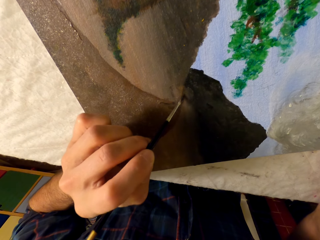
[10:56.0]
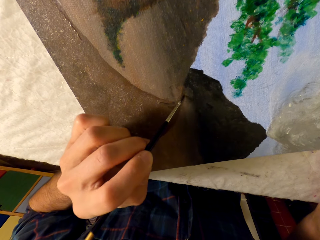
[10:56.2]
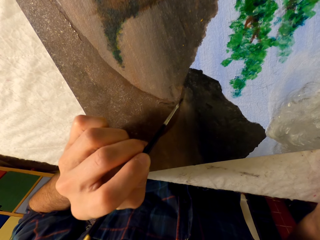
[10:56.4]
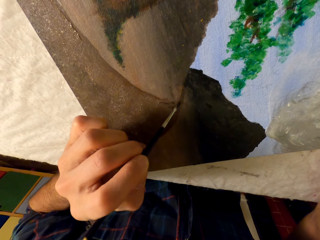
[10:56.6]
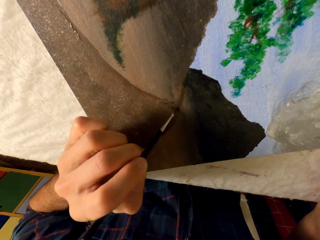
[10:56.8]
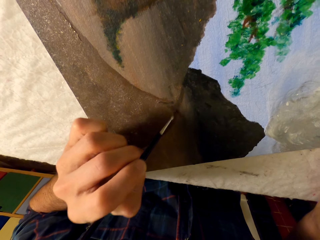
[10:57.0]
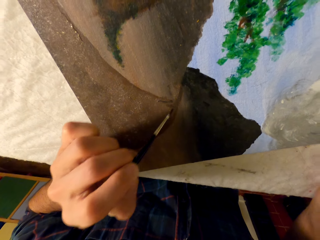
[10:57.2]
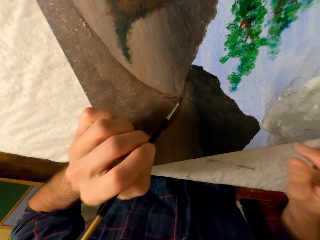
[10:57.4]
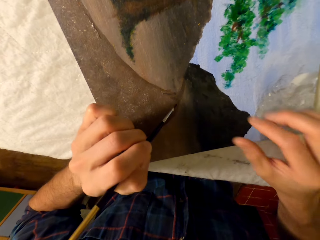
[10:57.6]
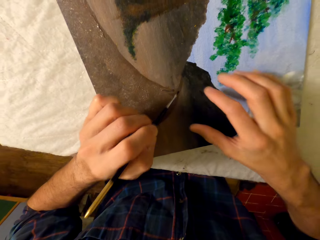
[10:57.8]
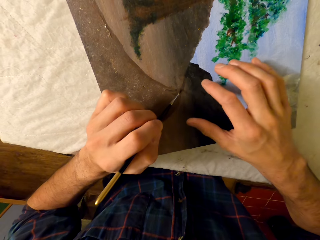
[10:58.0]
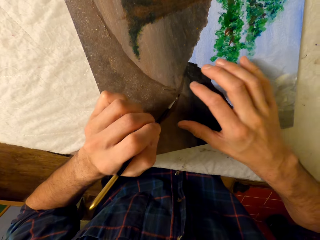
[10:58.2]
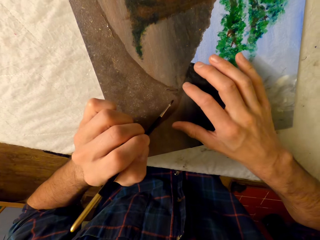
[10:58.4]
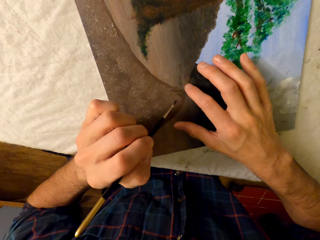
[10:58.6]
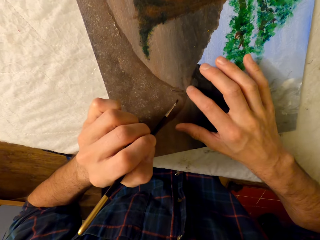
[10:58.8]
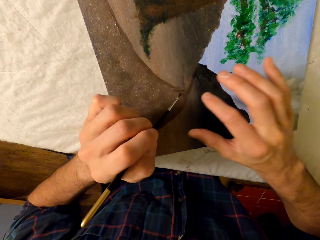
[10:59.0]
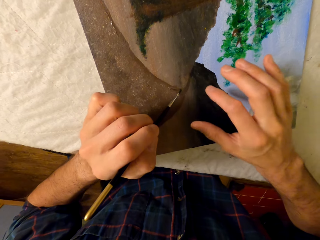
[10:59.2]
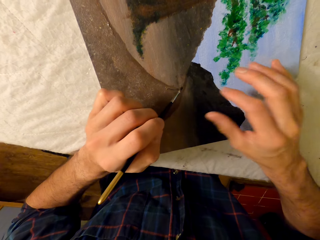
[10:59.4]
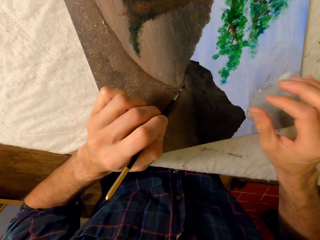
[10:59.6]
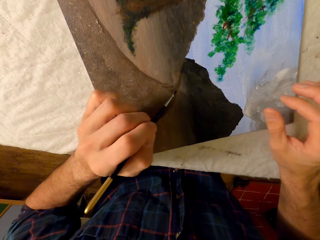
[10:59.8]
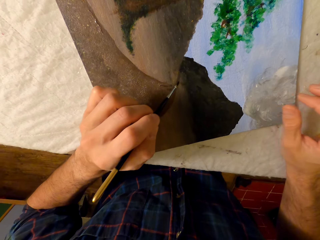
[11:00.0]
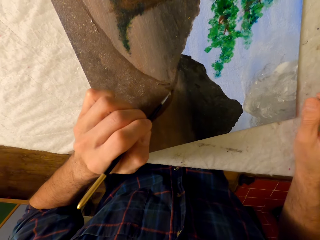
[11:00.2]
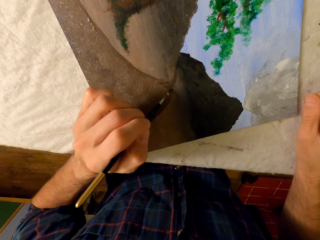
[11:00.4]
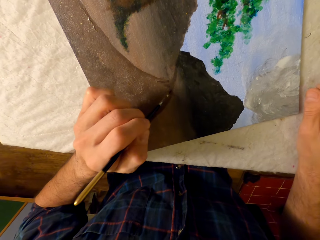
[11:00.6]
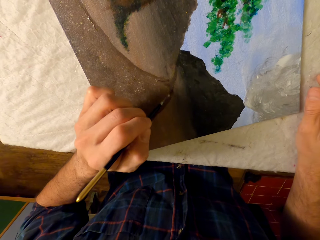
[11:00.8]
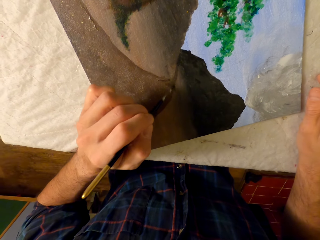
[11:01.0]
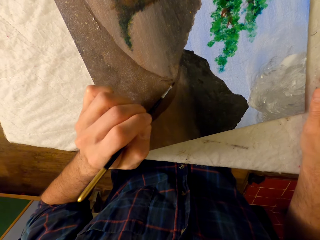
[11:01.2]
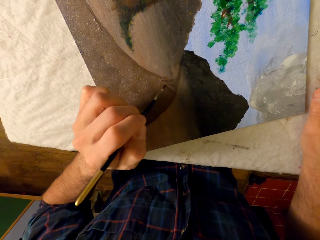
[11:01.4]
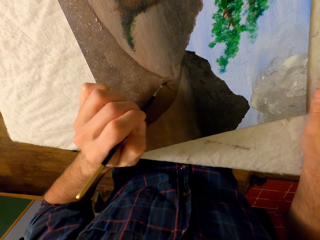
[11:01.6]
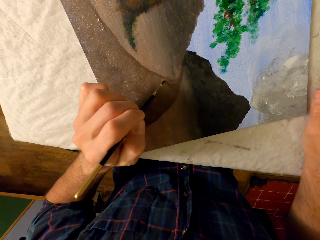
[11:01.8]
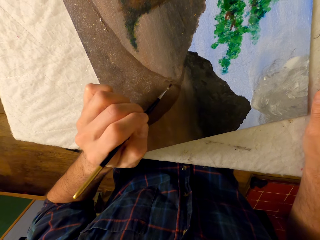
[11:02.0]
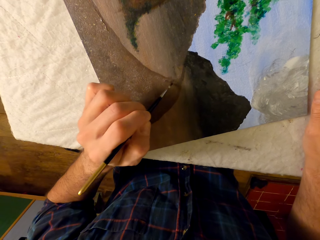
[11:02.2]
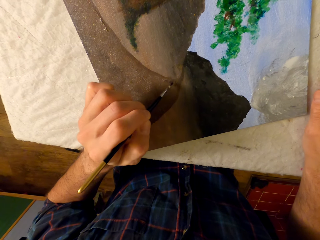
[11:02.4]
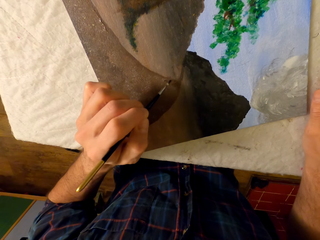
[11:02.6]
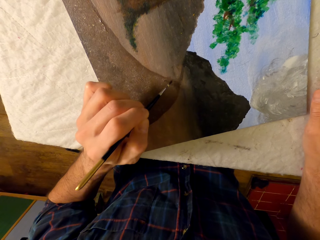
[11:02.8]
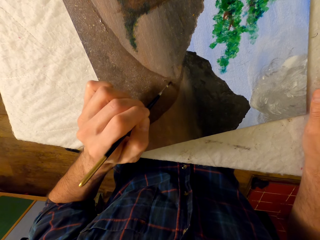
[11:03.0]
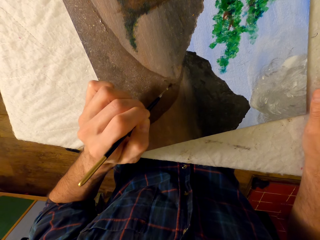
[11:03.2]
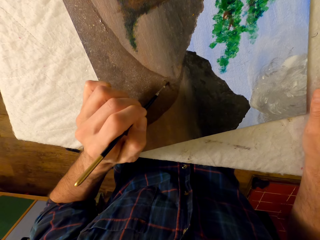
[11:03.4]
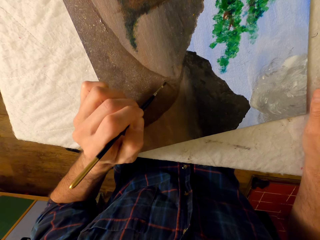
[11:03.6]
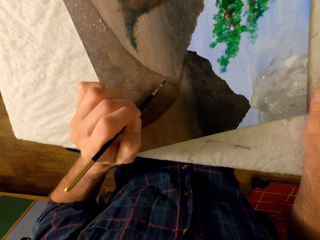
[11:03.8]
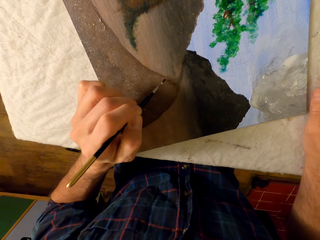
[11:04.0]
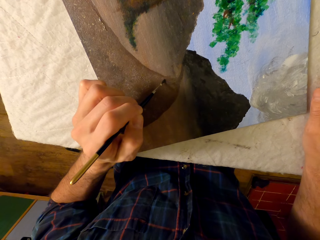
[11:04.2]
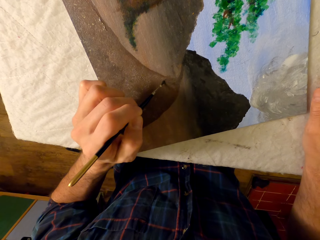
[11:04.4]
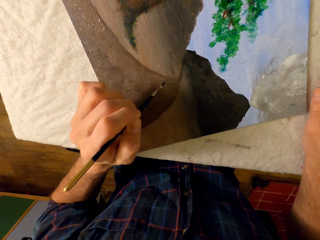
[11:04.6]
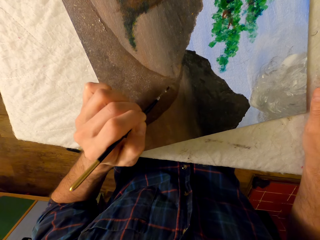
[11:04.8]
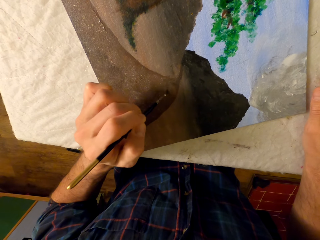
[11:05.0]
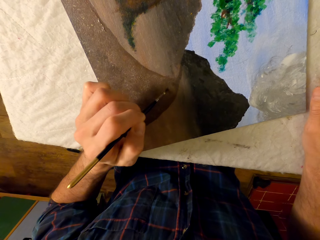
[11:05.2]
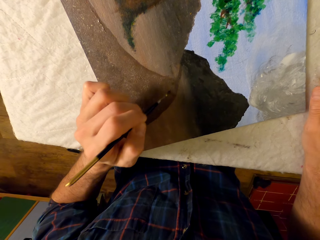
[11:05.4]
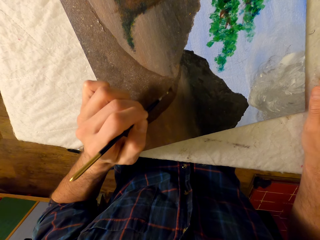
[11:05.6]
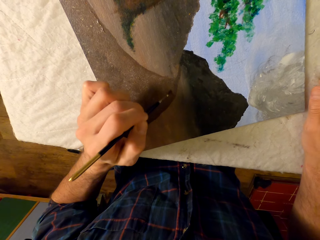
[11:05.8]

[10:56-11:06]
The camera wearer wipes some paint from the painting using his right hand. He paints the painting.

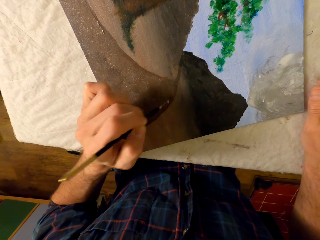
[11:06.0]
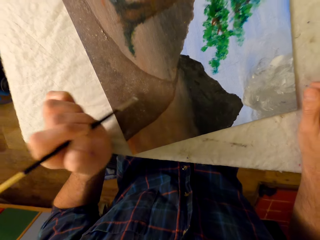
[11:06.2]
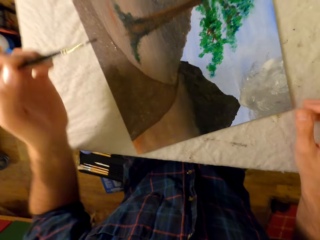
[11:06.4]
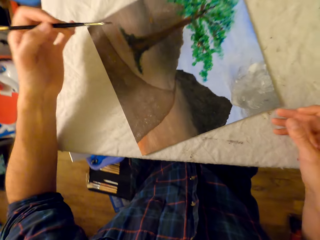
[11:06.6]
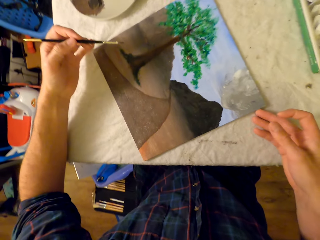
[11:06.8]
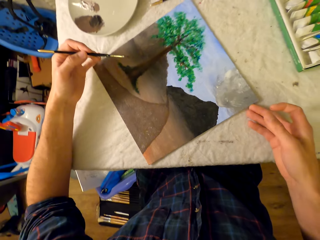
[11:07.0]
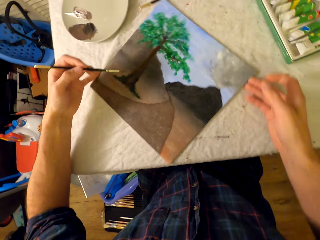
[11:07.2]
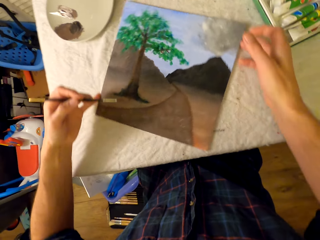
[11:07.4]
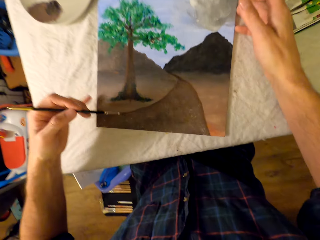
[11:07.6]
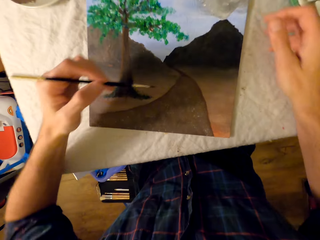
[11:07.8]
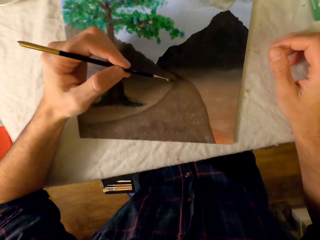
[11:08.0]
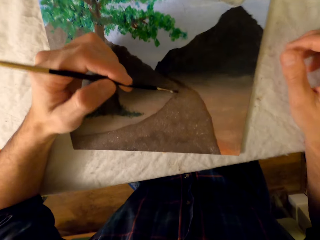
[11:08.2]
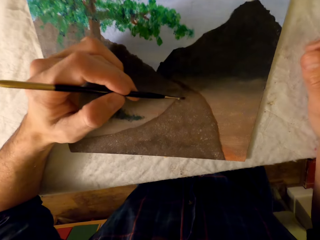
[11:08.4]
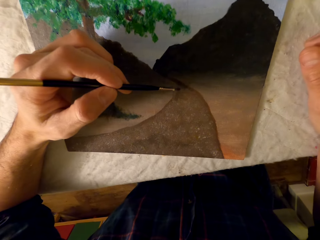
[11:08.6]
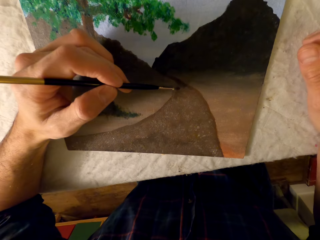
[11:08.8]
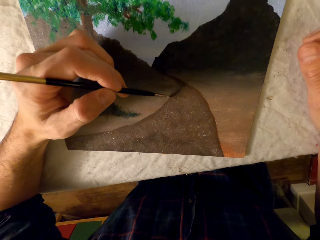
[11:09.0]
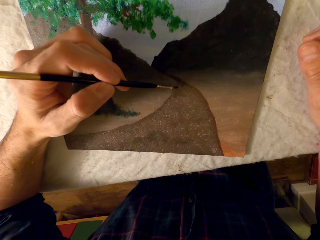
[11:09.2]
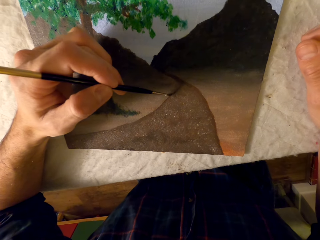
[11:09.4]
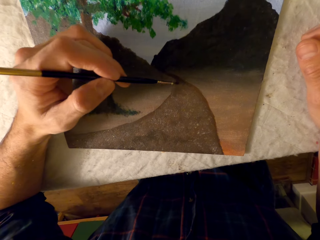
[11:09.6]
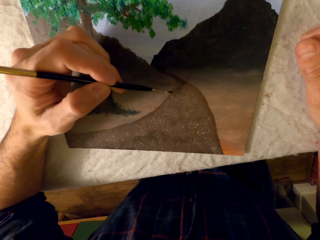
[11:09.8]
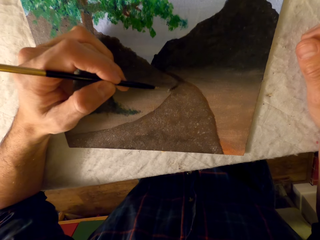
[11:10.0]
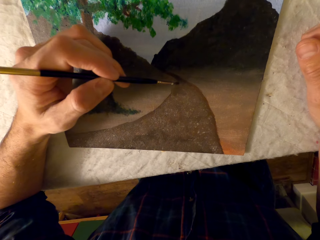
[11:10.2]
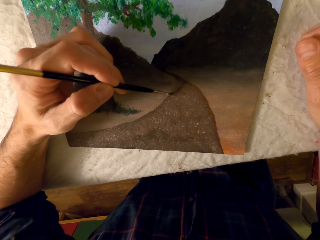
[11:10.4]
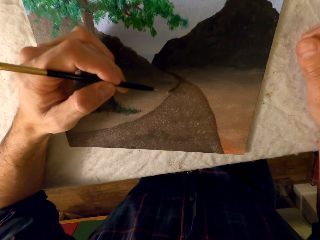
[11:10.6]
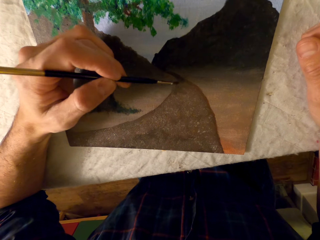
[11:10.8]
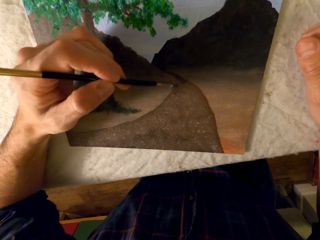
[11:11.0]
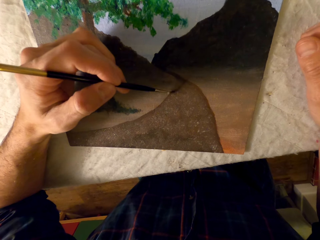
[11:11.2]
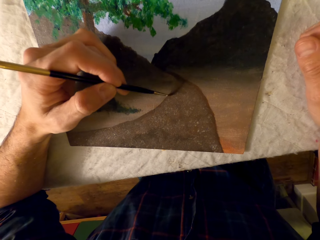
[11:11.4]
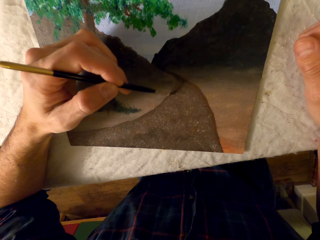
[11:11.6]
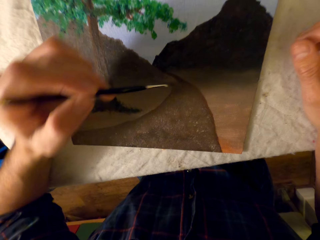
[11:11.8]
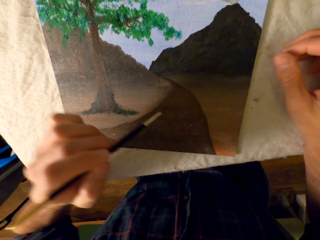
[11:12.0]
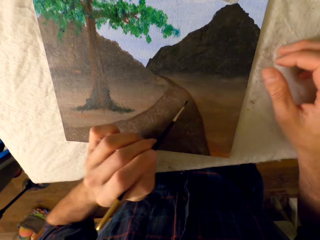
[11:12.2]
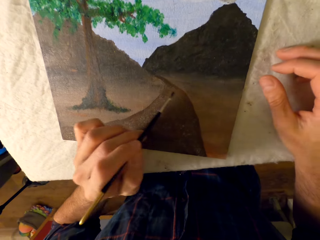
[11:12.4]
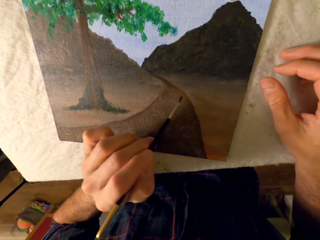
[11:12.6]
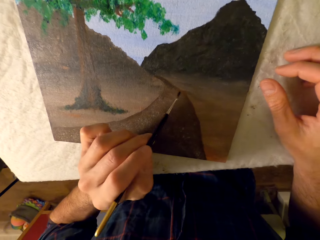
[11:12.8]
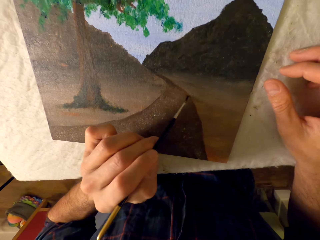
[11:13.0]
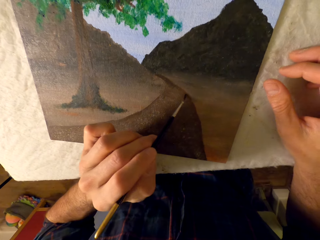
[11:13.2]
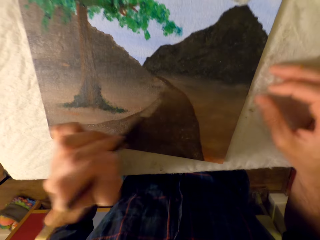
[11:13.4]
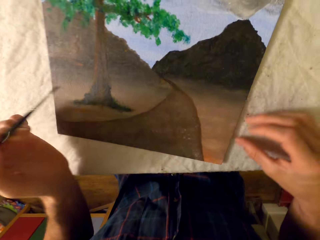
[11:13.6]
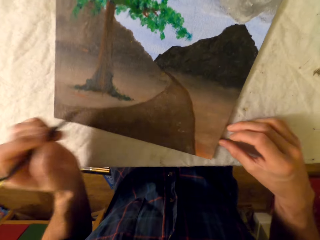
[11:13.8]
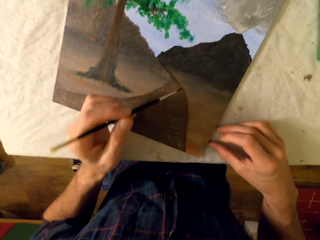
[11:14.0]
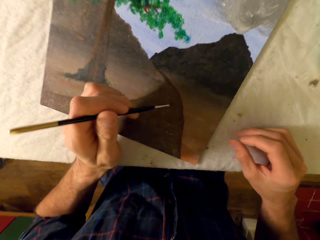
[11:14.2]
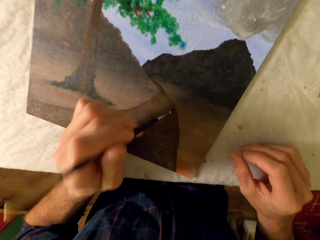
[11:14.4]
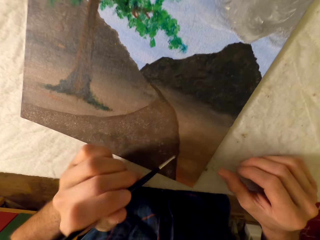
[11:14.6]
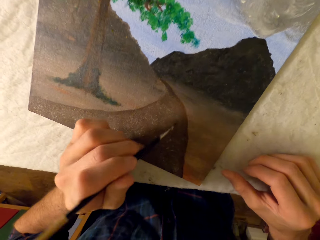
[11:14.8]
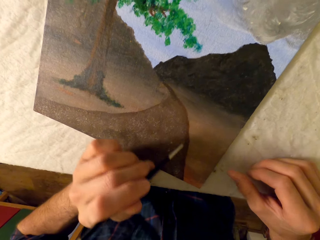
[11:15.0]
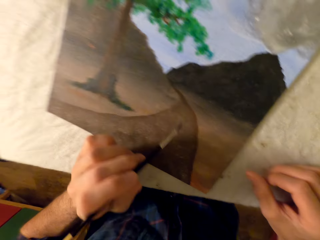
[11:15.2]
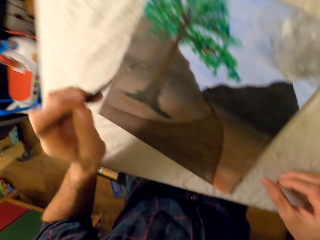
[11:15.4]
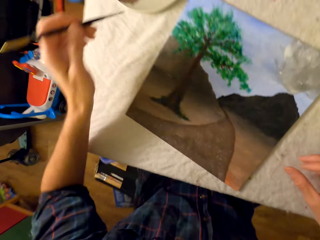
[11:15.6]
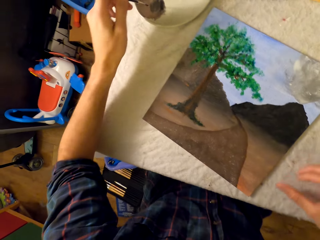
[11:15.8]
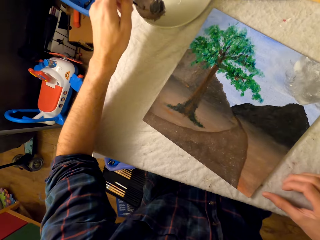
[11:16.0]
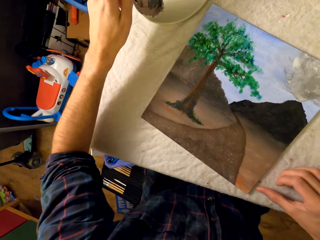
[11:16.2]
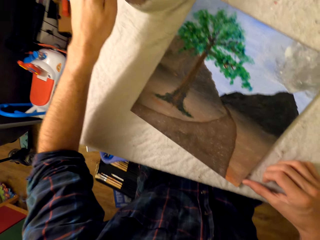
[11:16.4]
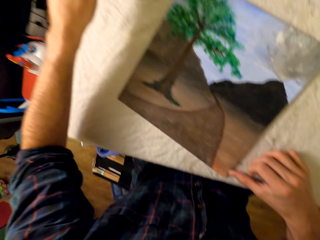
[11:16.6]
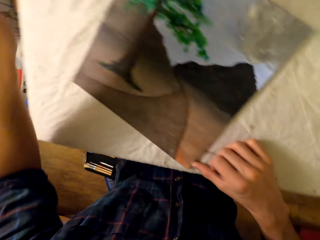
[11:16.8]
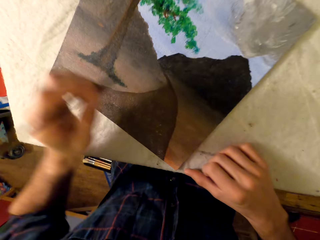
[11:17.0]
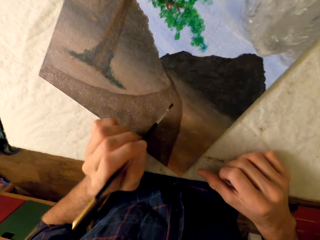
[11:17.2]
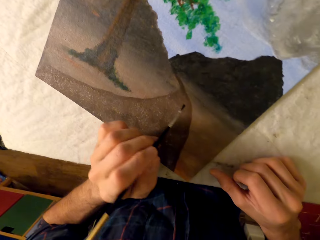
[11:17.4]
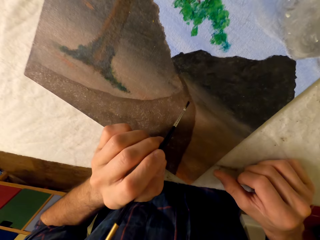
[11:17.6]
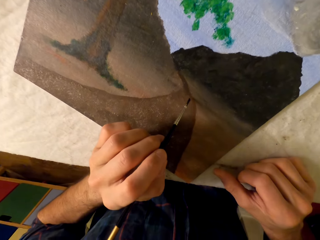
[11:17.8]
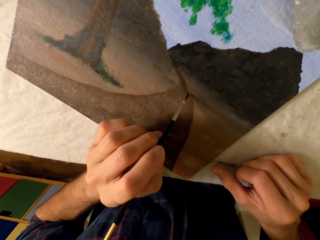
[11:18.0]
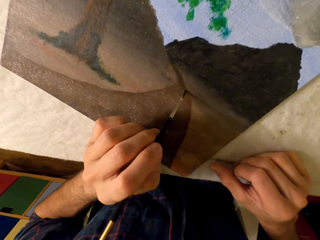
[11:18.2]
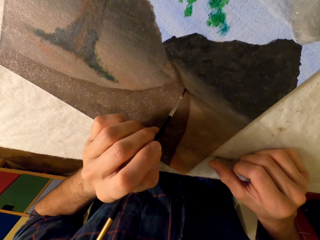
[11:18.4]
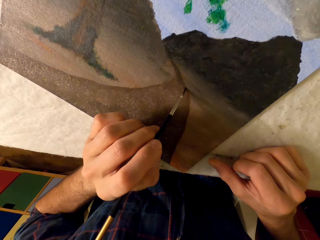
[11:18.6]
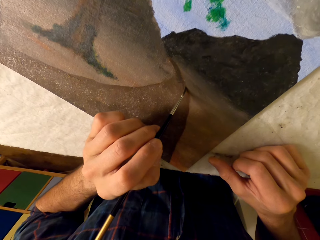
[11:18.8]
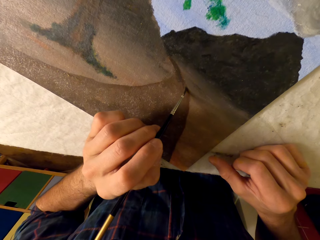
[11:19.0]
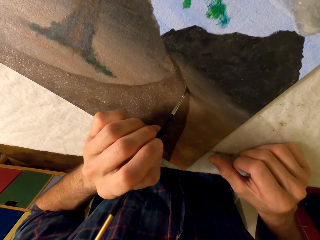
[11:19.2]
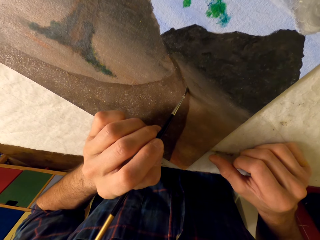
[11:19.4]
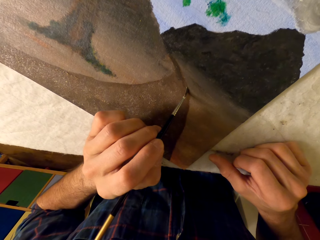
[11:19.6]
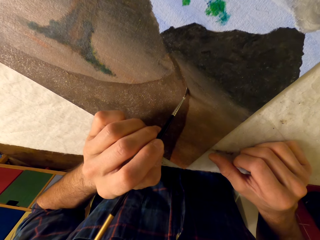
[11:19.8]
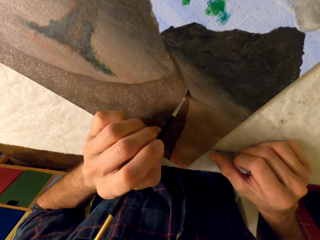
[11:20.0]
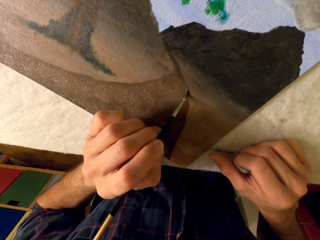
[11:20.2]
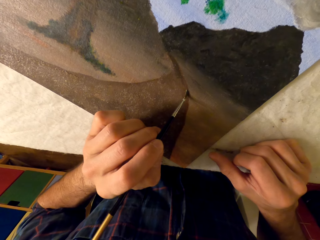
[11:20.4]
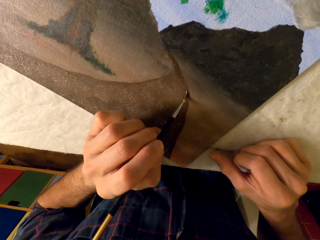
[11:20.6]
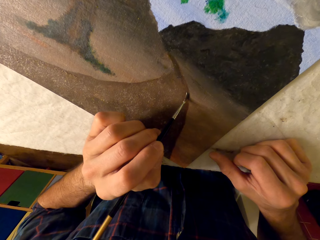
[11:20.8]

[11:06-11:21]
The camera wearer rotates the painting or picture using both hands. He paints the picture with a pen brush. He rotates the painting using his right hand. He rubs the pen brush in the ink. He pushes the painting to the left with his right hand. He paints the picture with the pen brush.
